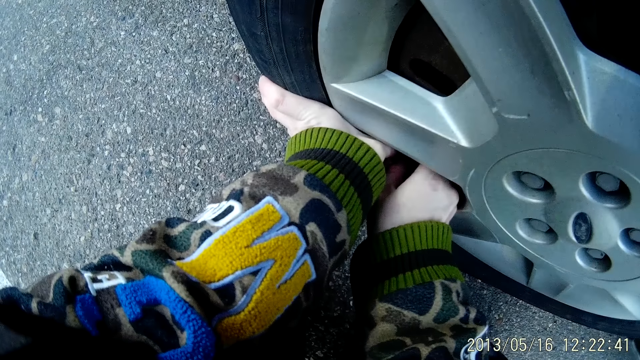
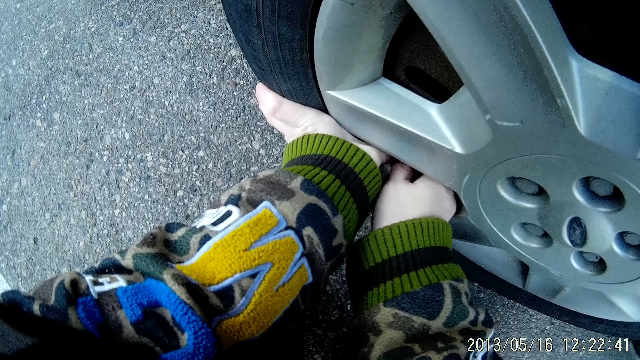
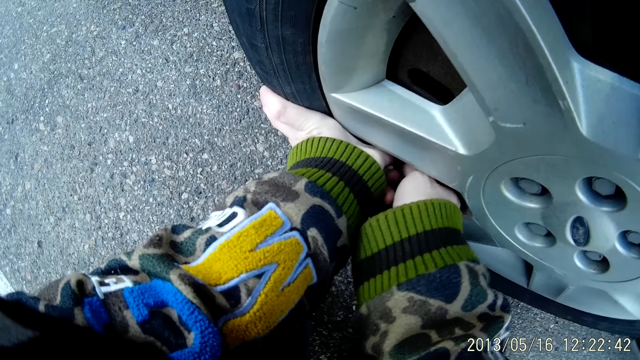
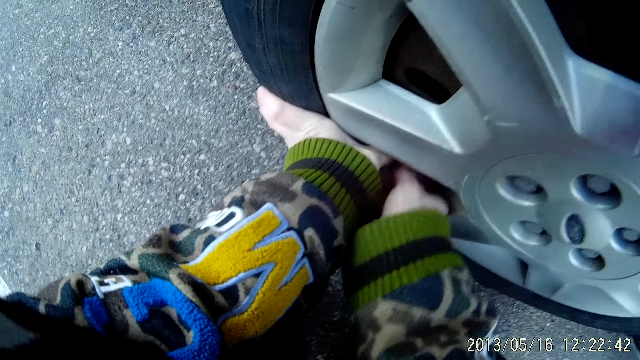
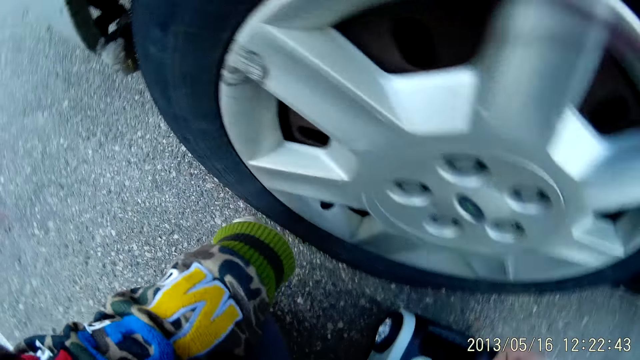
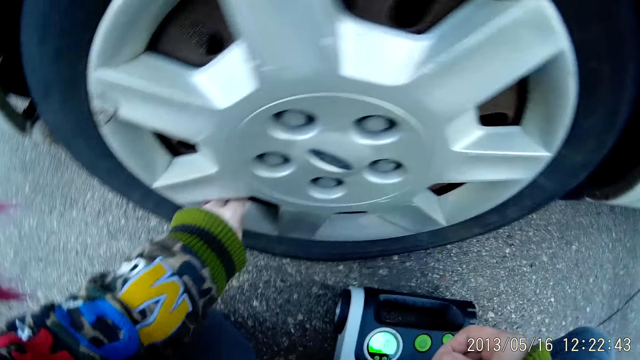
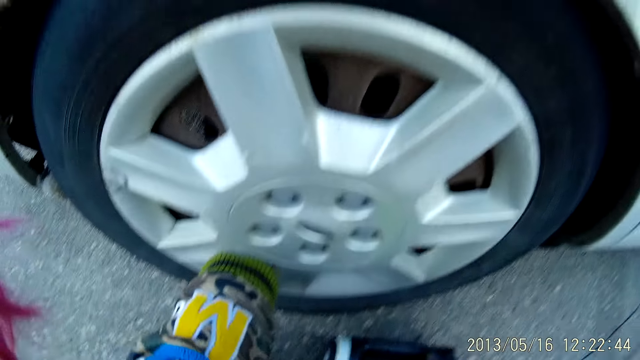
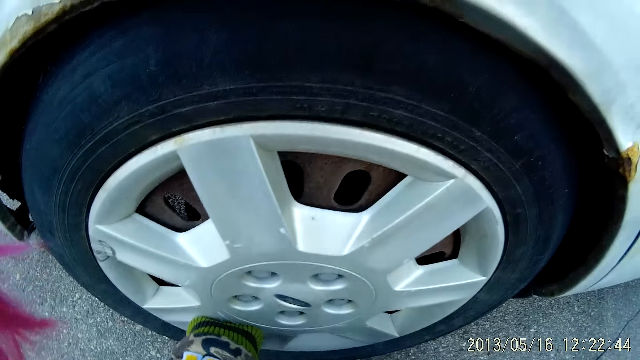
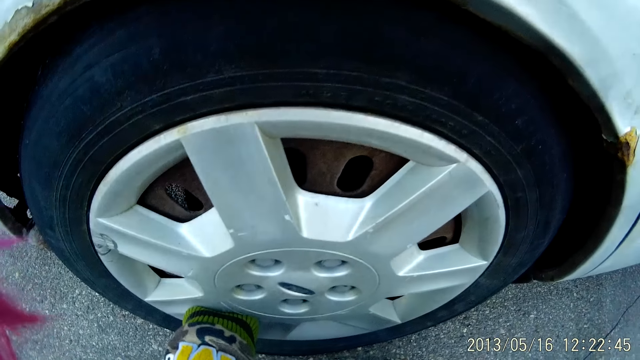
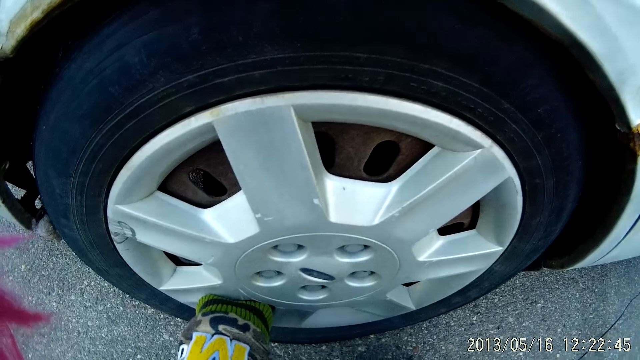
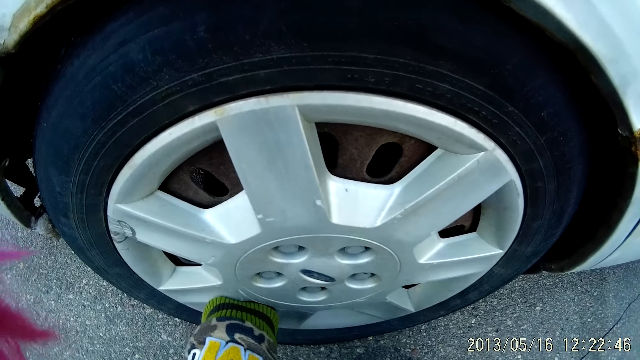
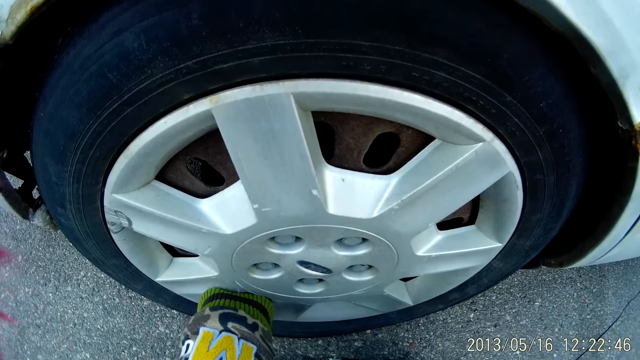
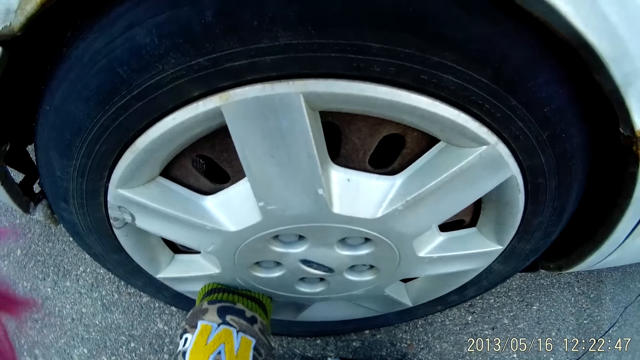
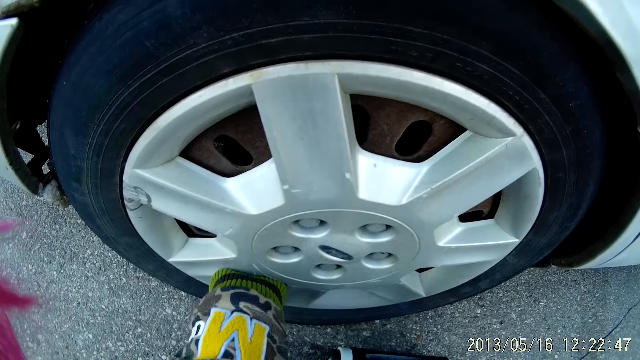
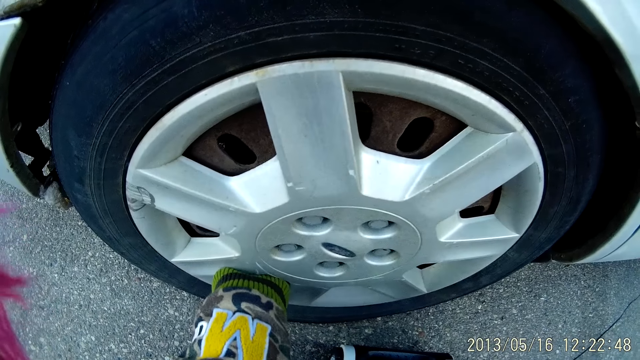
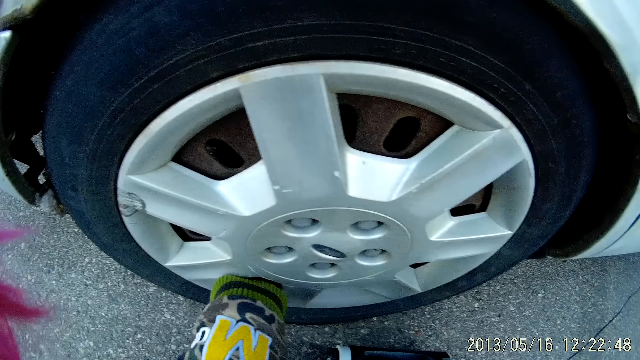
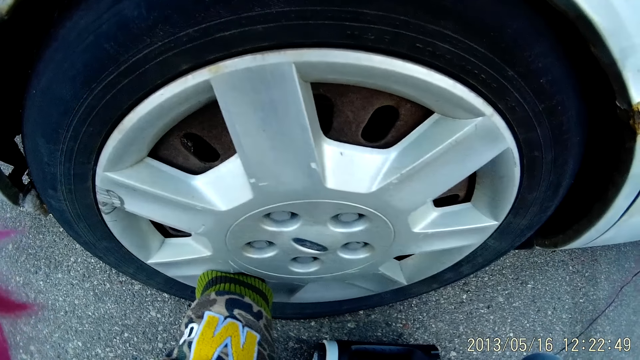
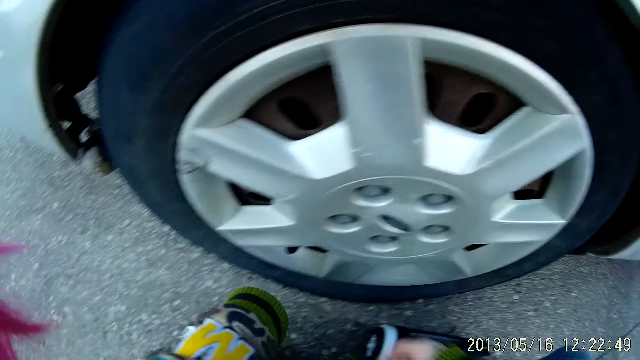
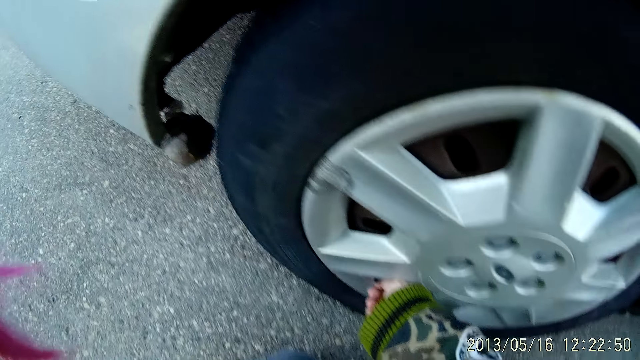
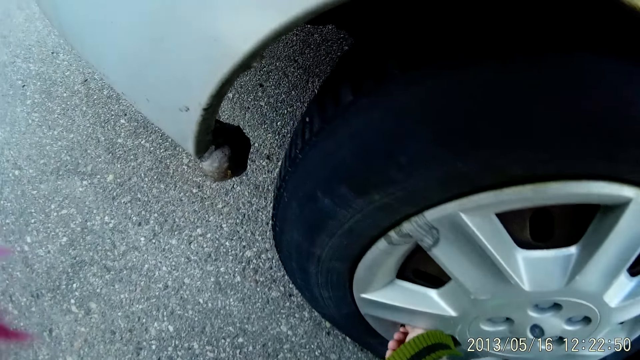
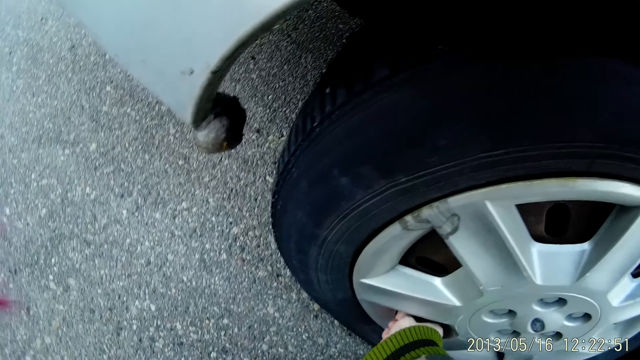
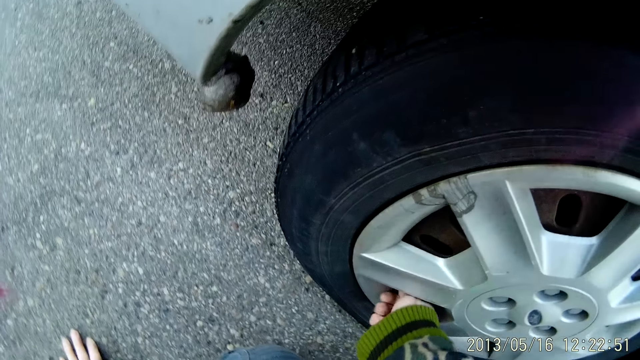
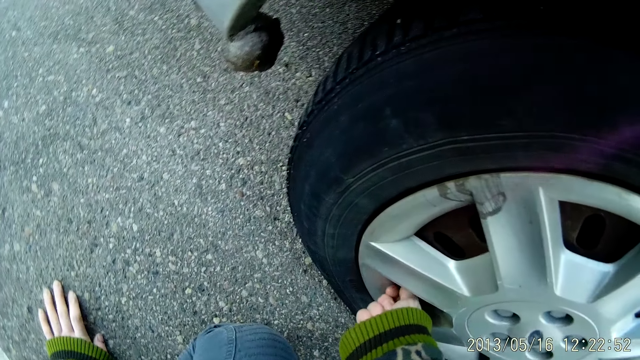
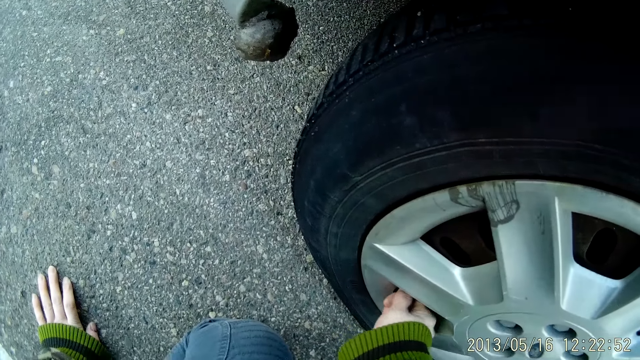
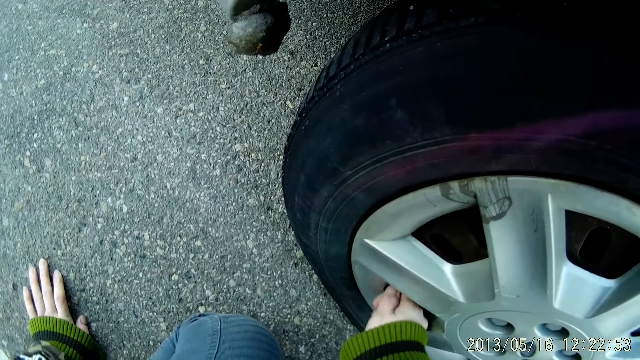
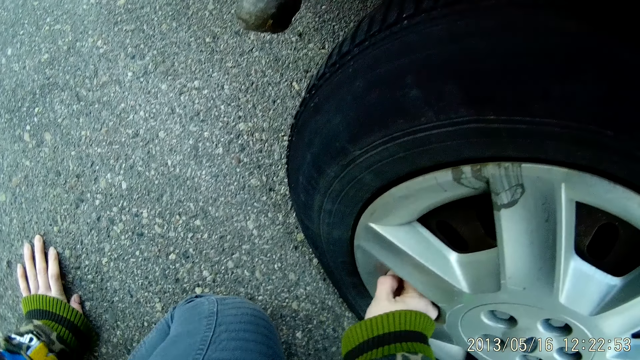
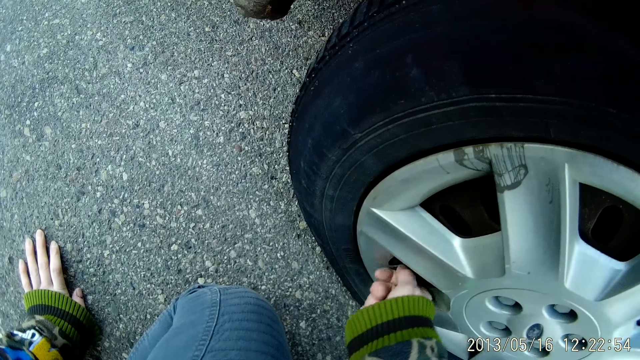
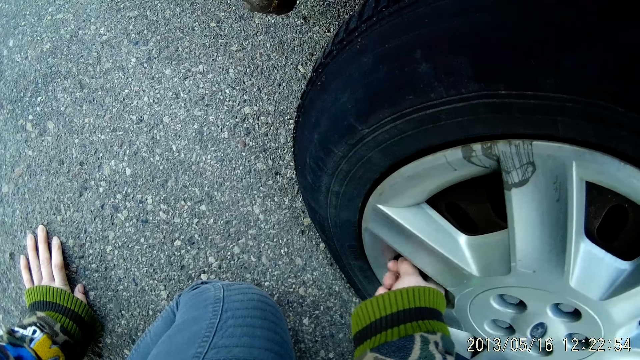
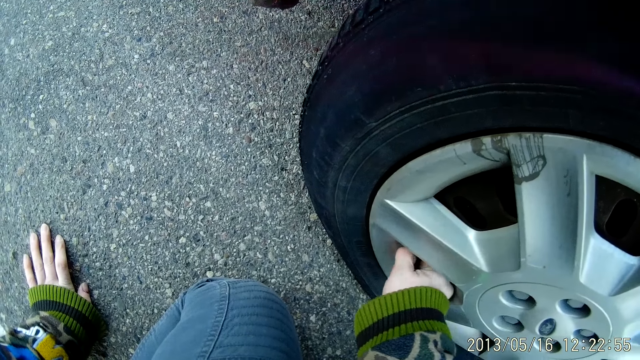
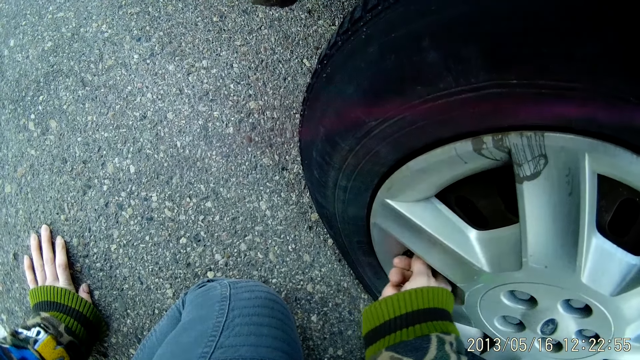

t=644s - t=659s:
The camera wearer unscrews the stem cap on the tire with her left hand. She fixes something with the left hand. She unscrews the stem cap on the tire with her right hand. She holds something with the right hand. She tightens something with the right hand. She holds the ground with the left hand. She tightens something with the right hand.

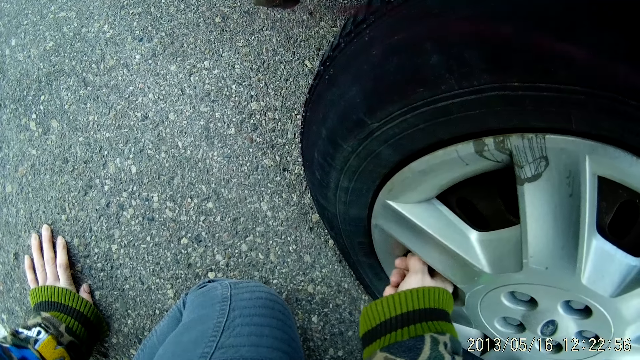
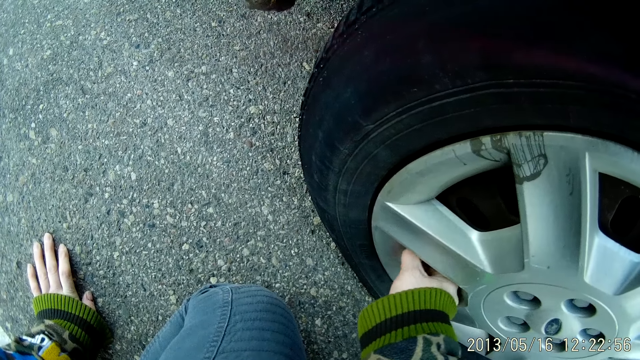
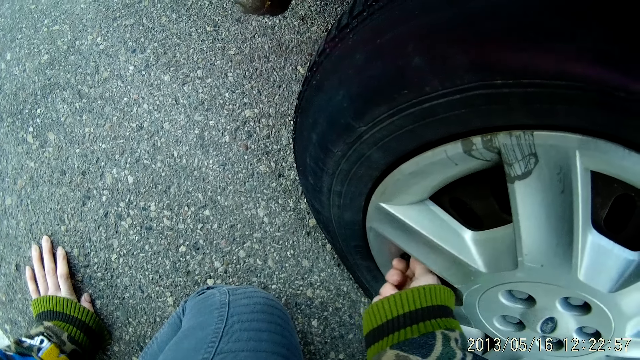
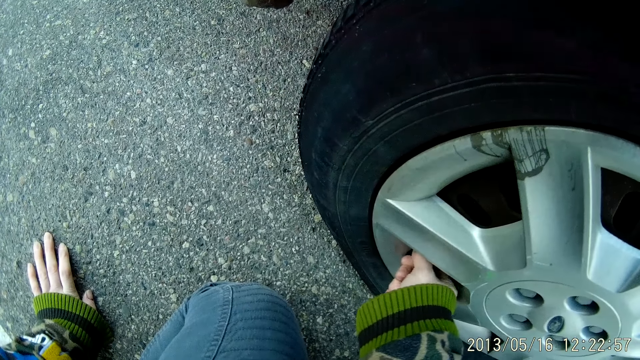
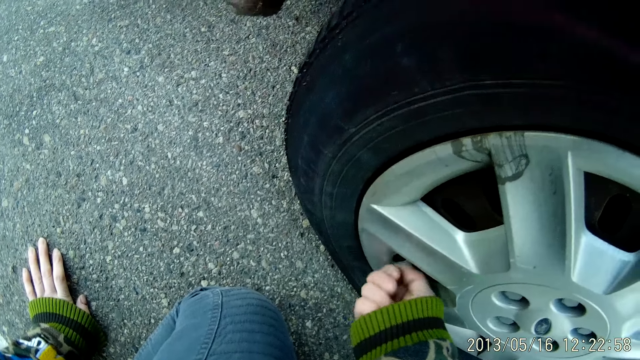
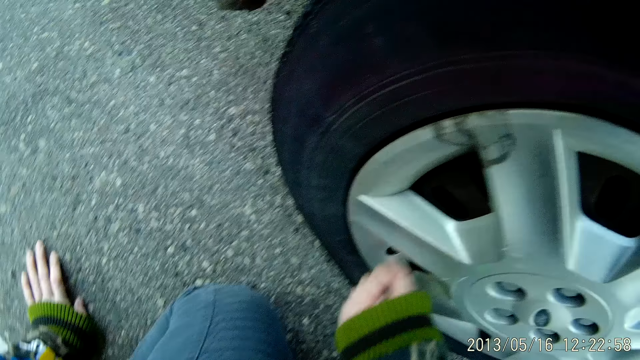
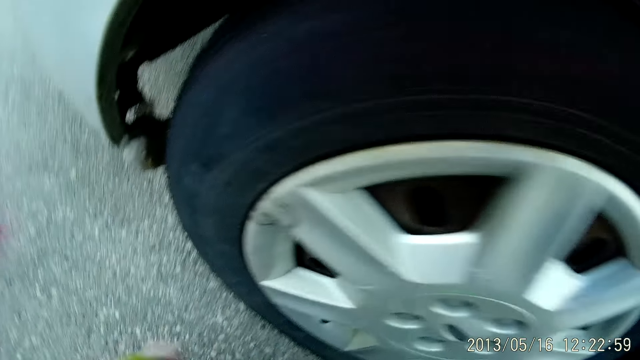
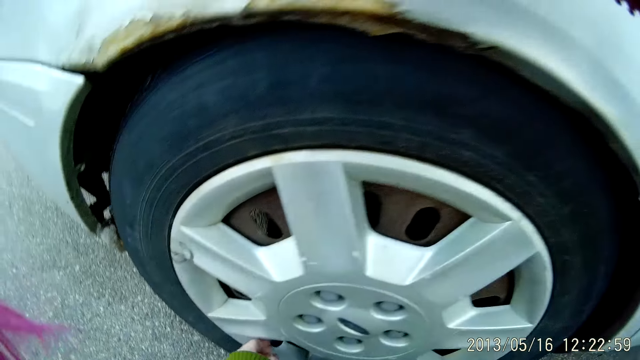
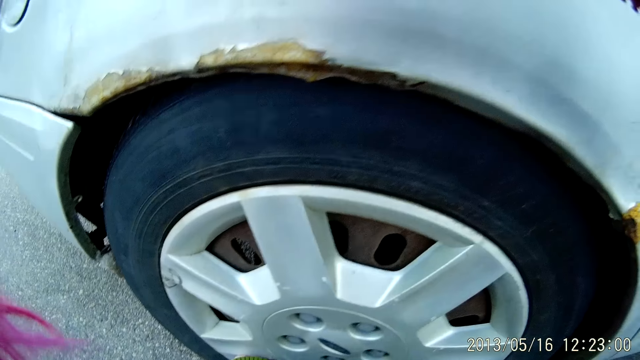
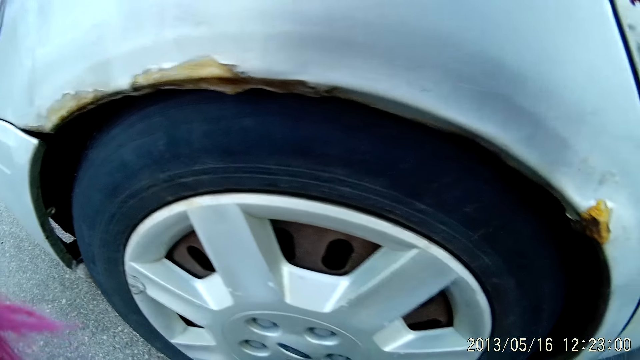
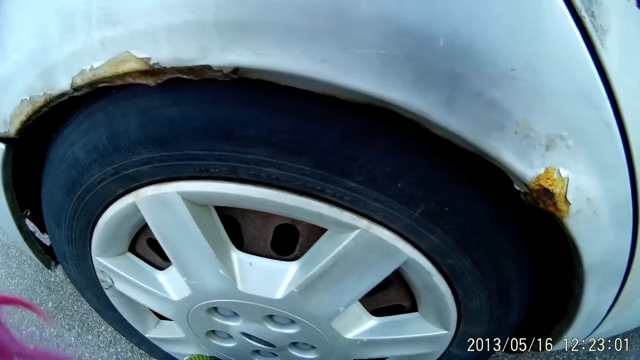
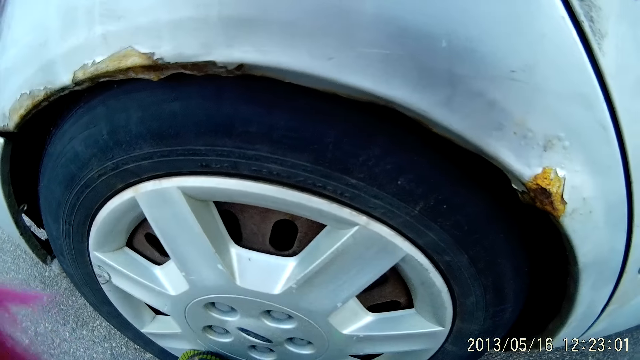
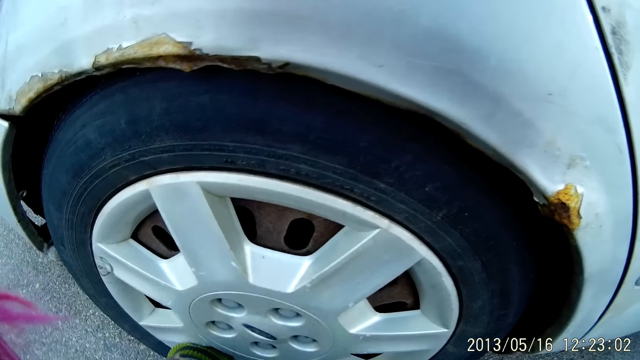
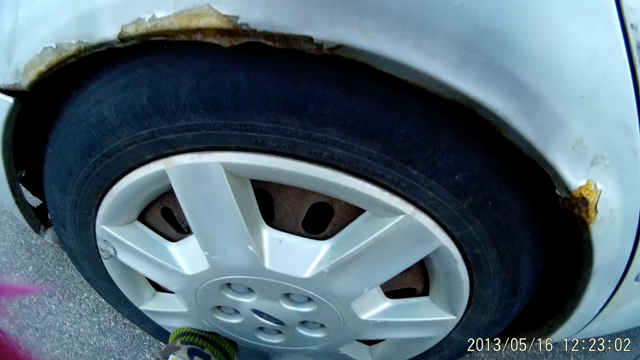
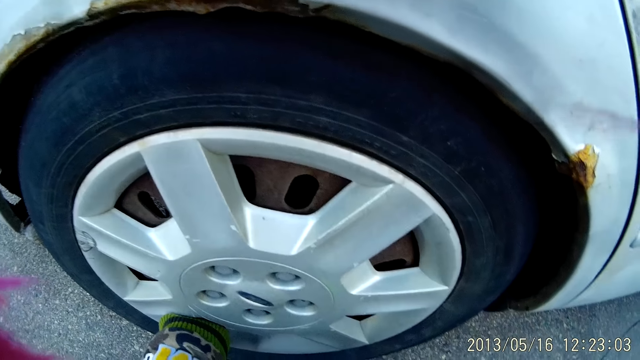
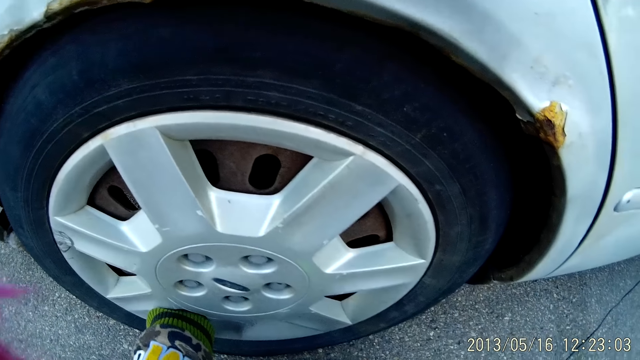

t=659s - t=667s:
The camera wearer unscrews the stem cap on the tire with her left hand. She looks around. She does something.
